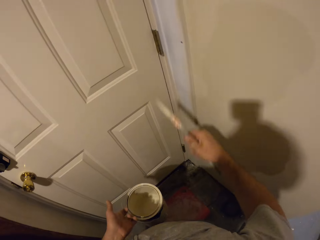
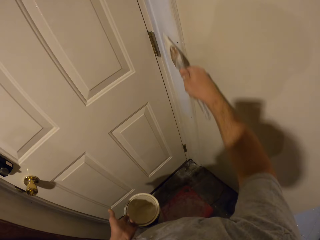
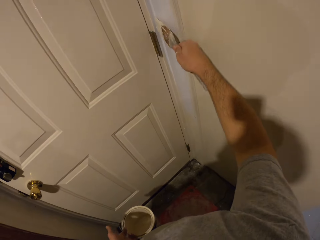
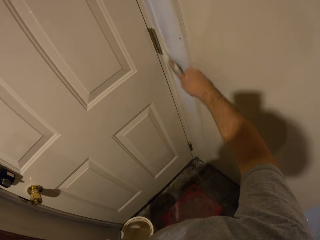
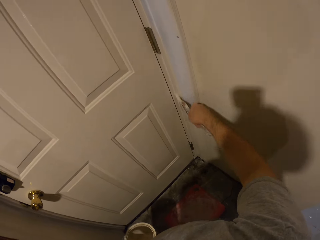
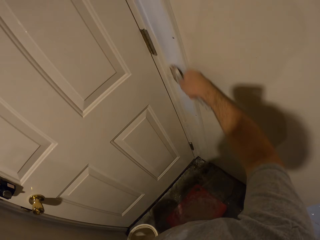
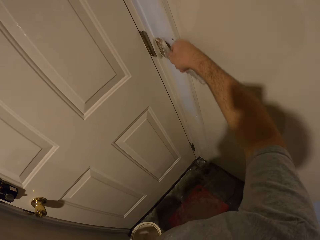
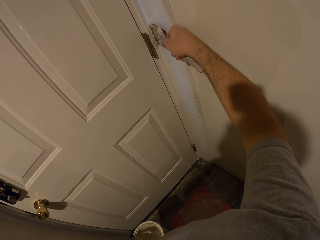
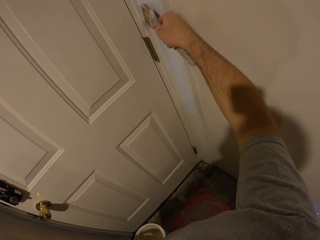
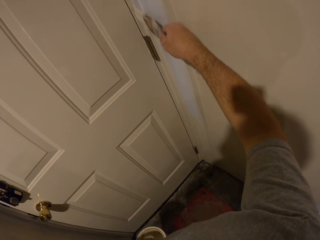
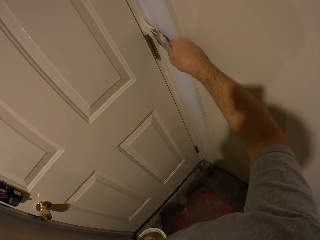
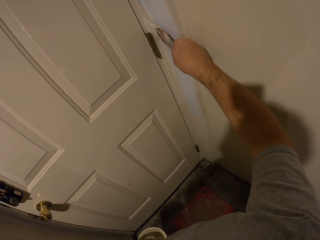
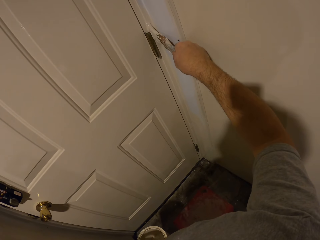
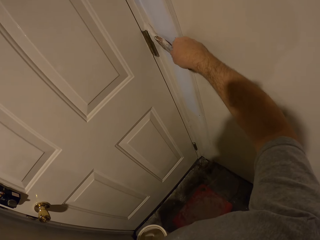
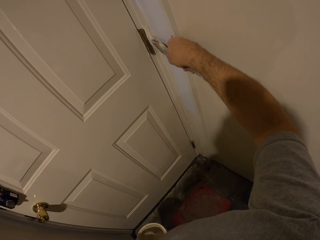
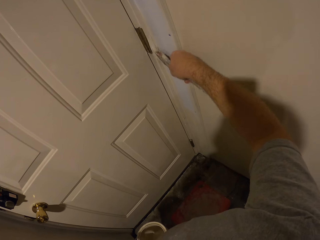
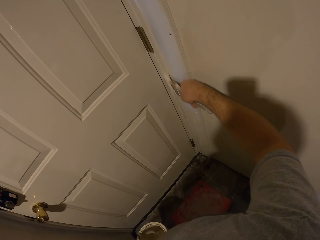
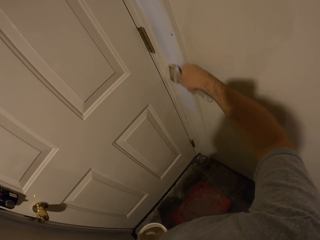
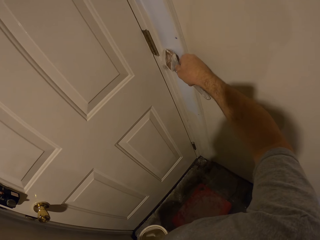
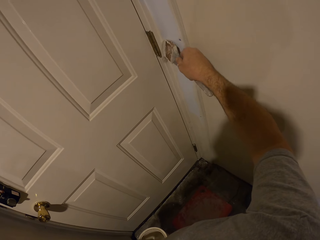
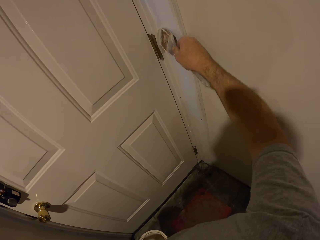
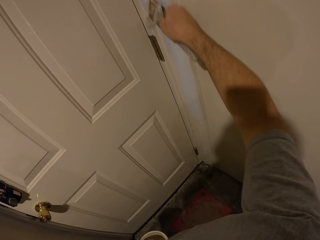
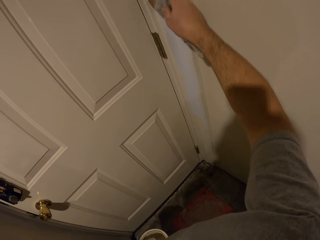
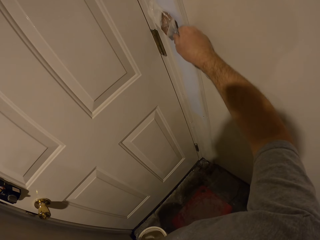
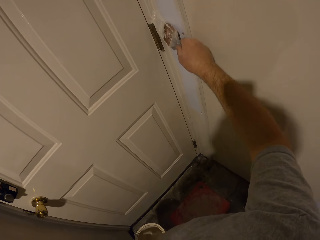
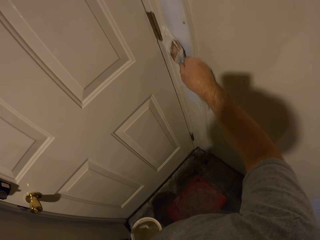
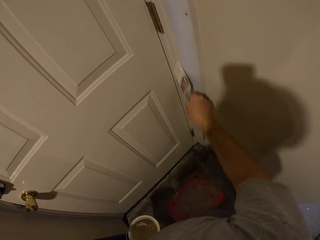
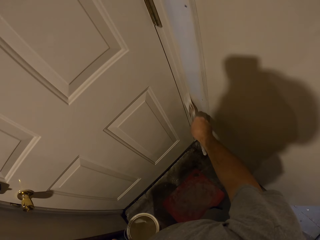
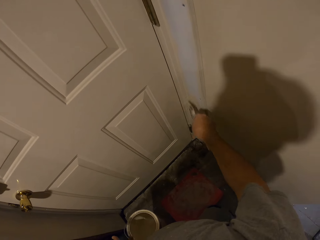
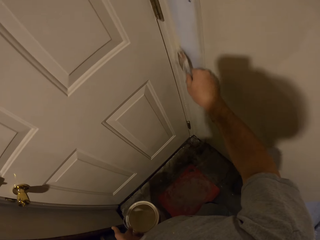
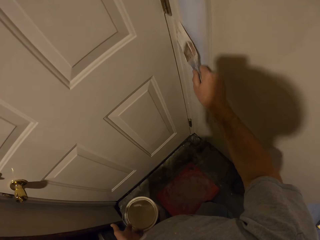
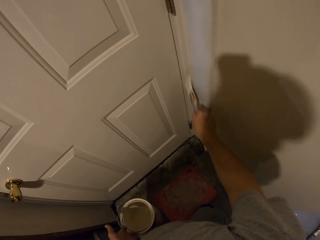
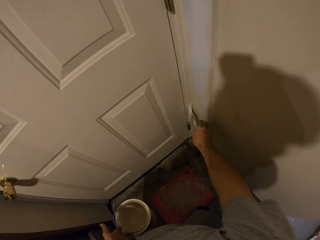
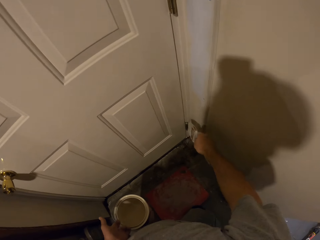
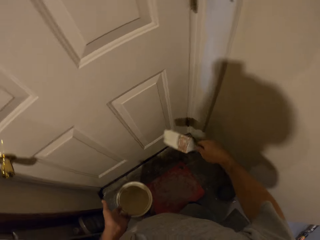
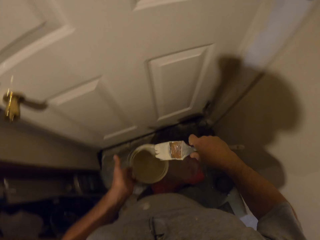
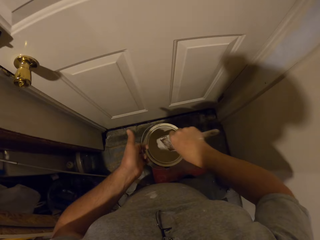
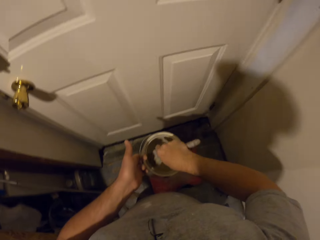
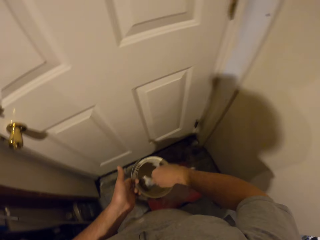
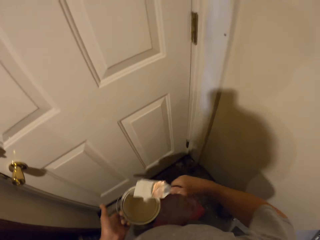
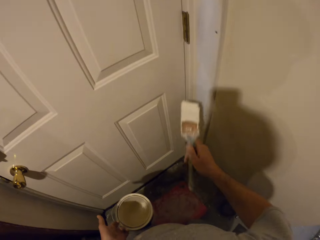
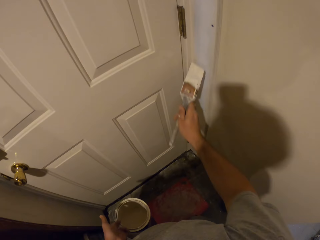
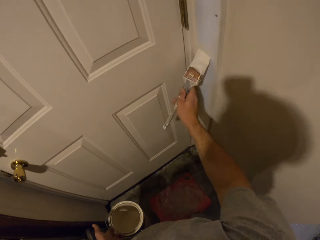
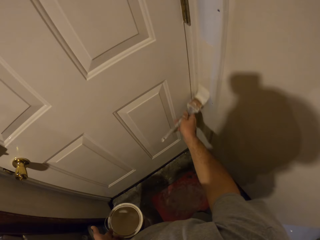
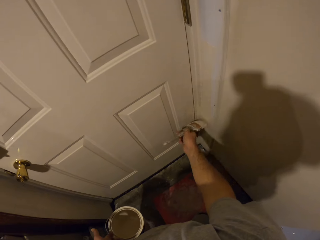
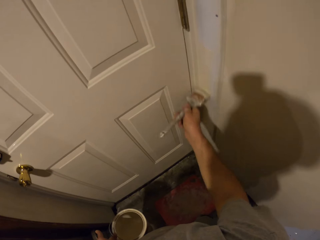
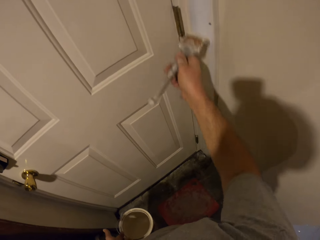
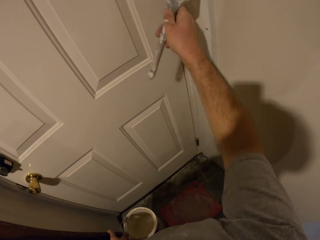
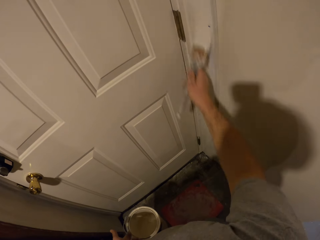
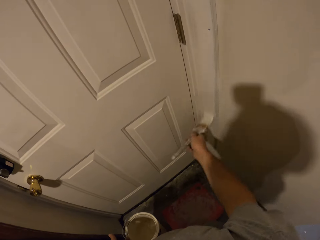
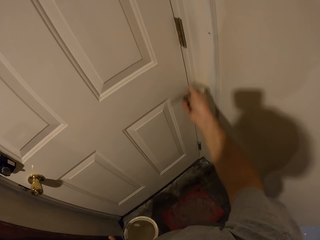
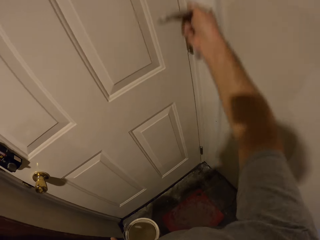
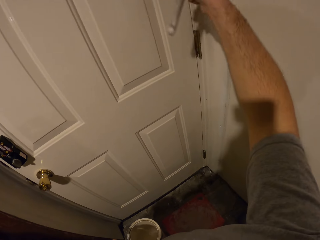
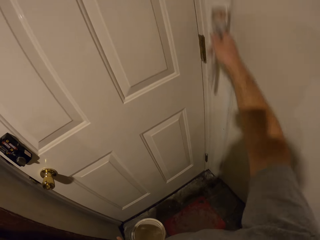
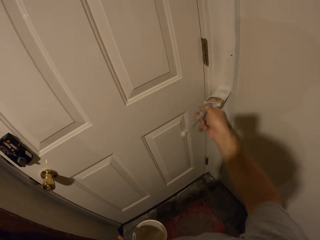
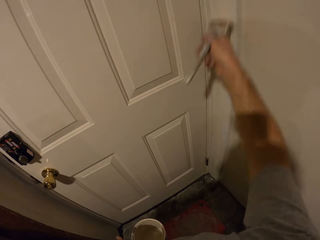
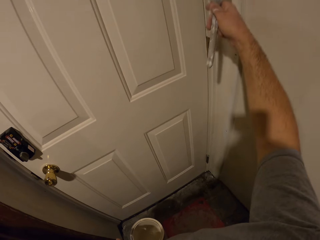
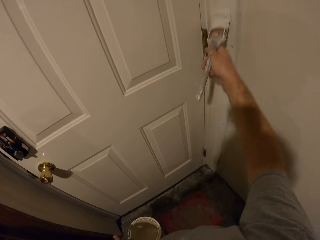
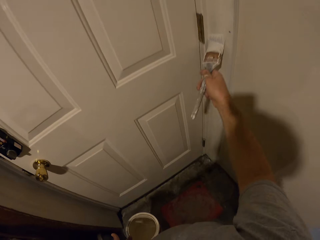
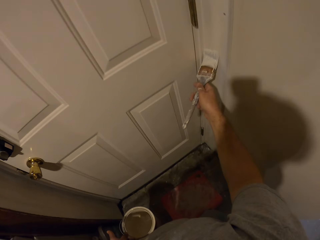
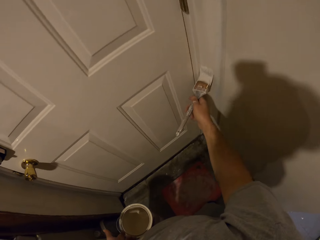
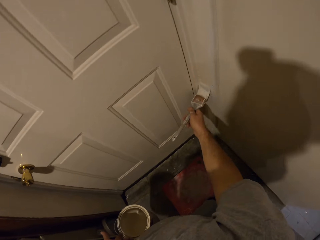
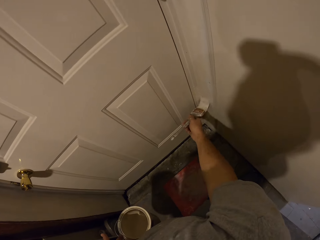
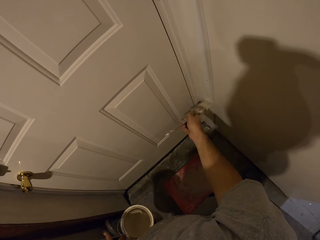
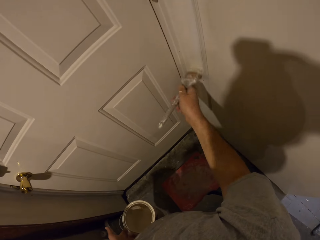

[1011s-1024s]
The camera wearer removes the brush from the paint. They paint the door frame with the paint brush. They dip the paint brush into the paint container. They remove the brush from the paint. They paint the door frame with the paint brush.

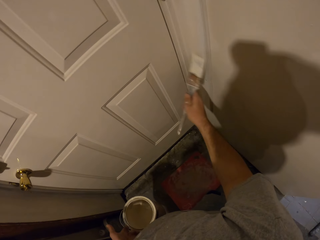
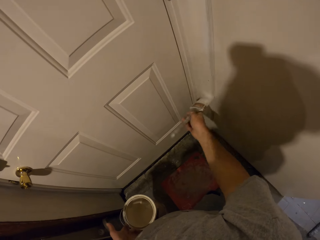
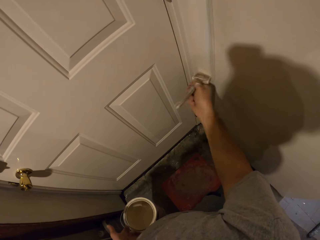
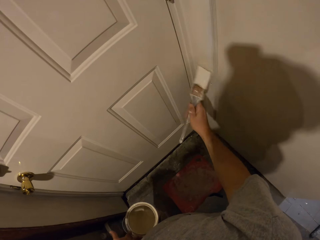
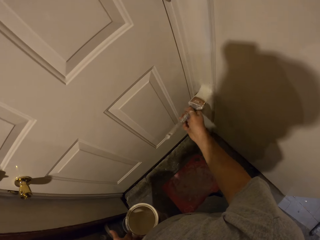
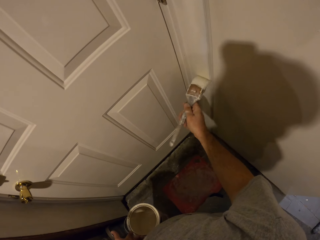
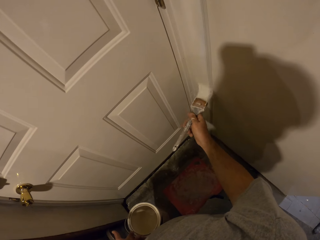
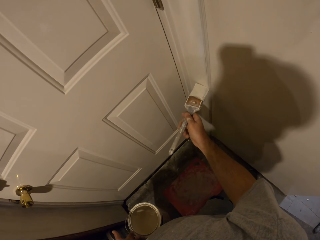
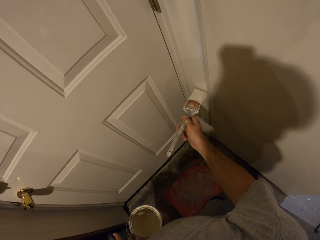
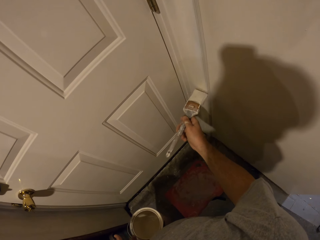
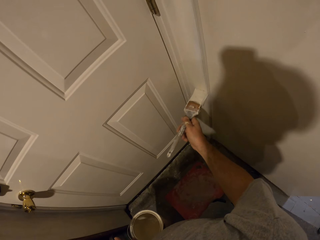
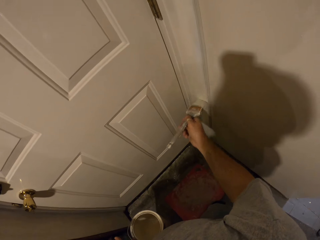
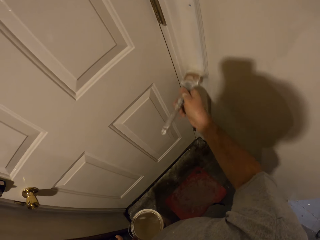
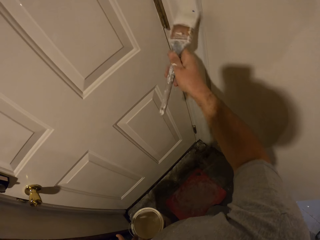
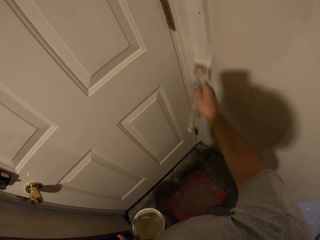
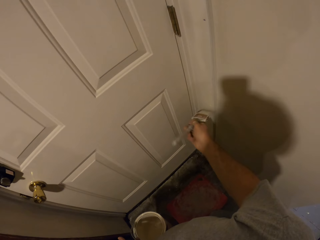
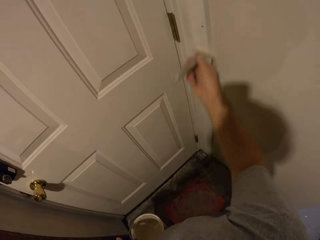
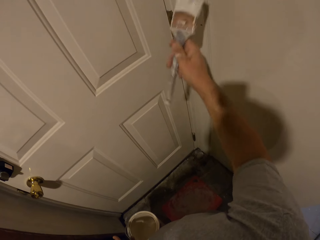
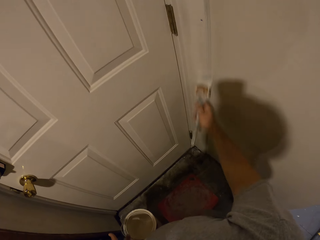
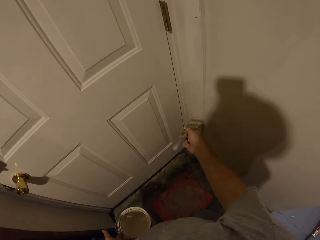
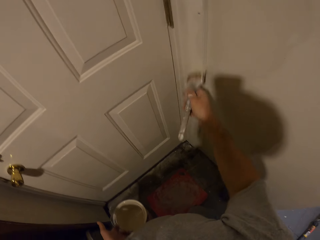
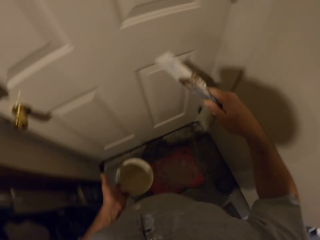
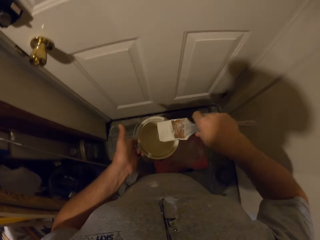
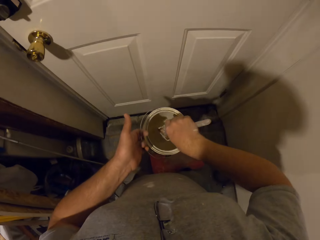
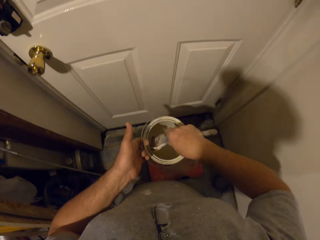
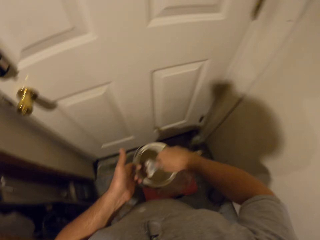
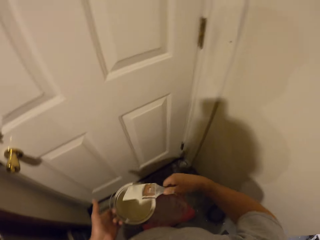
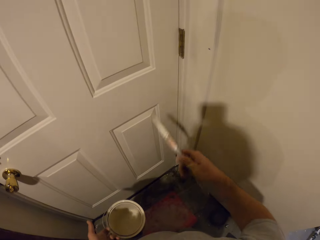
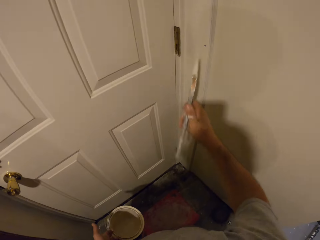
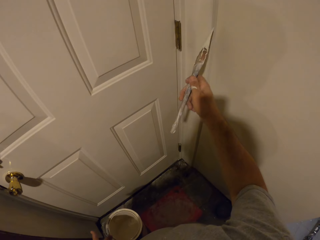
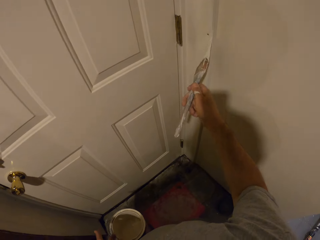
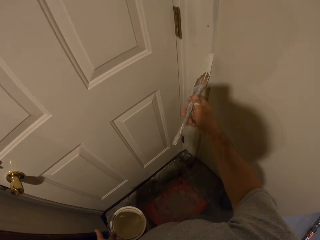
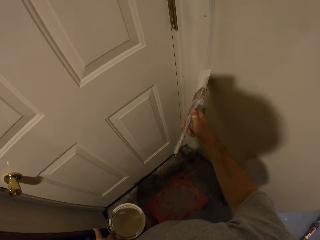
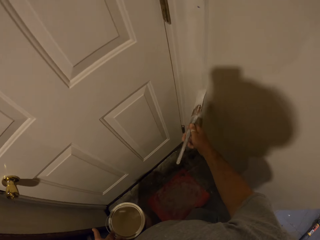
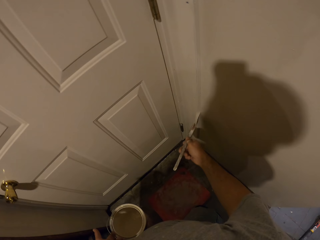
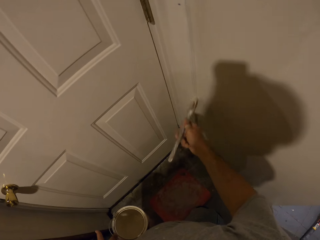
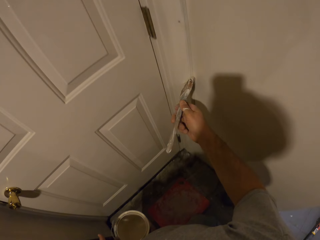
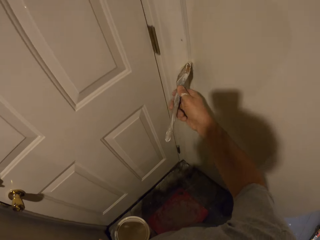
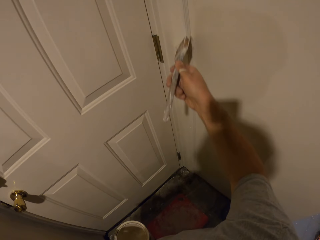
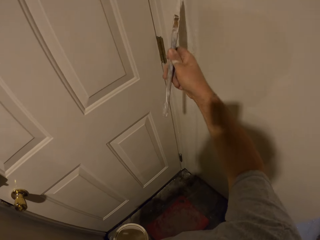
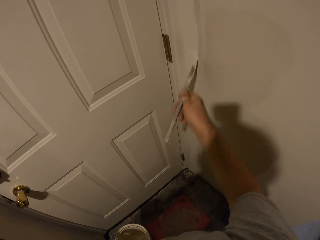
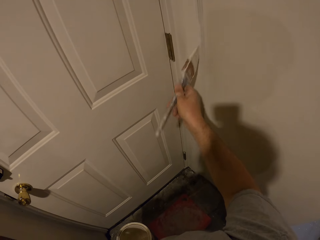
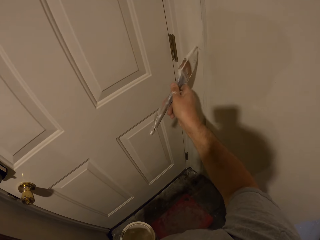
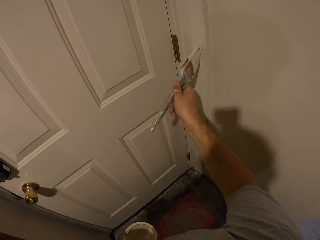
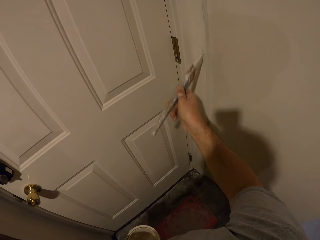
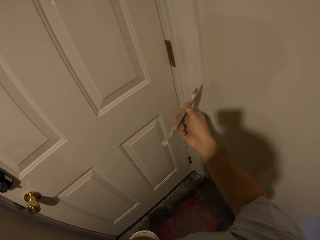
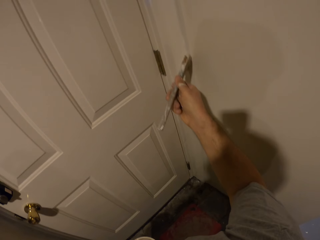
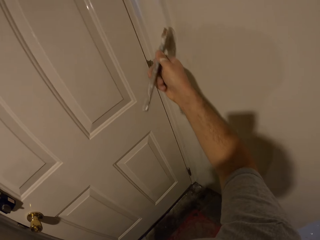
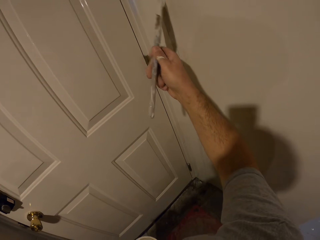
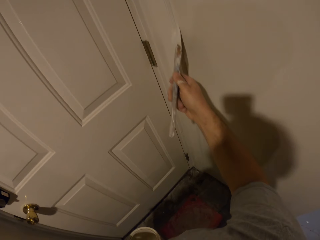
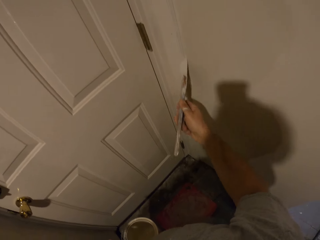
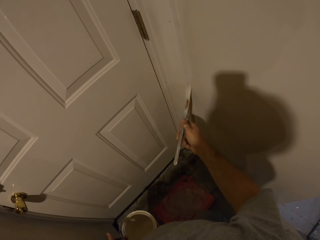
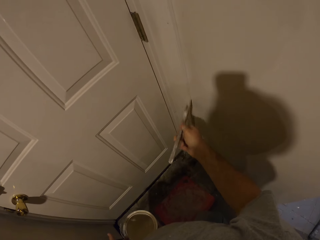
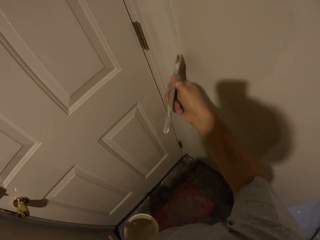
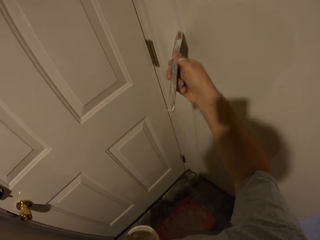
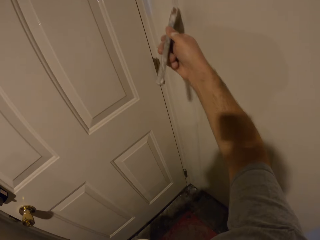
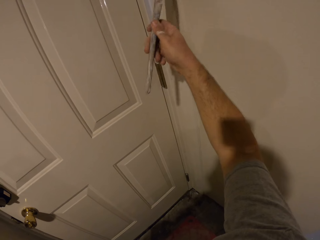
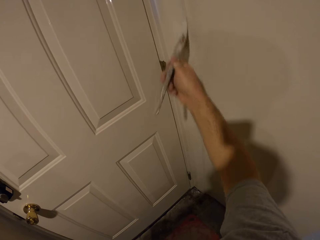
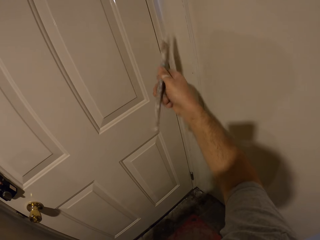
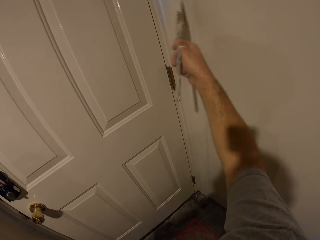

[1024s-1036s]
The camera wearer dips the paint brush into the paint container. They remove the brush from the paint. They paint the door frame with the paint brush.
